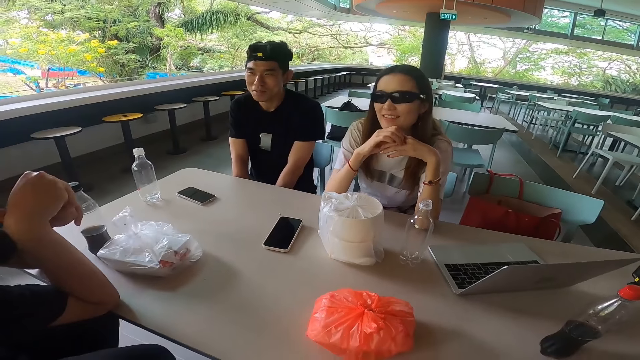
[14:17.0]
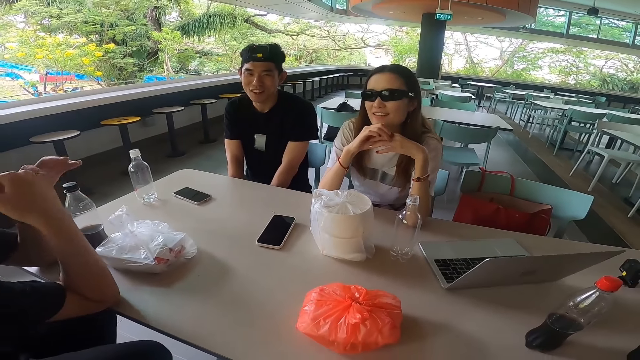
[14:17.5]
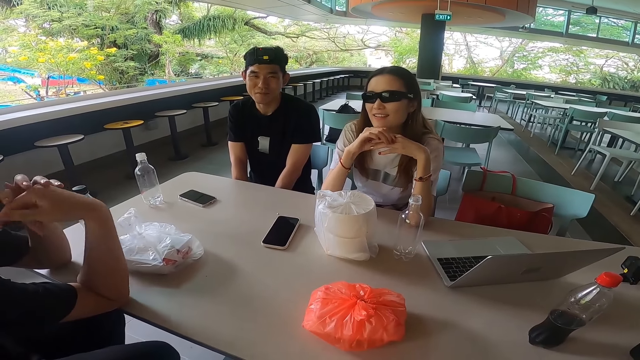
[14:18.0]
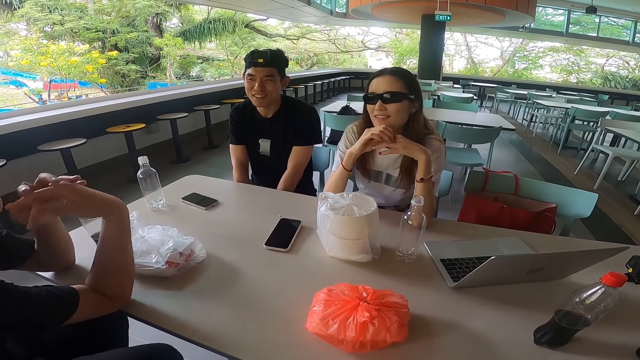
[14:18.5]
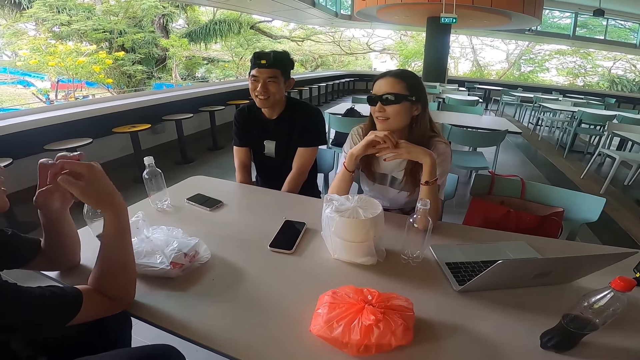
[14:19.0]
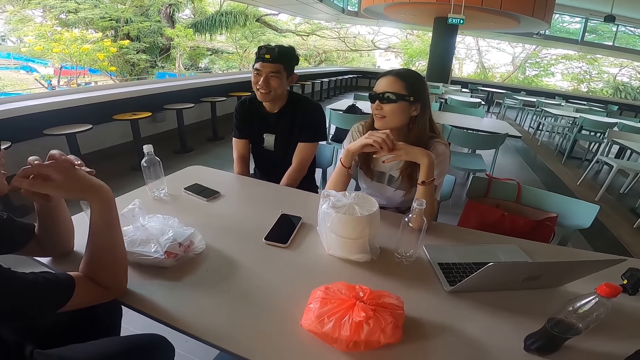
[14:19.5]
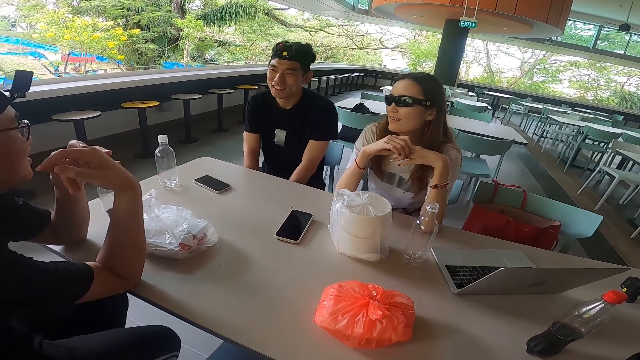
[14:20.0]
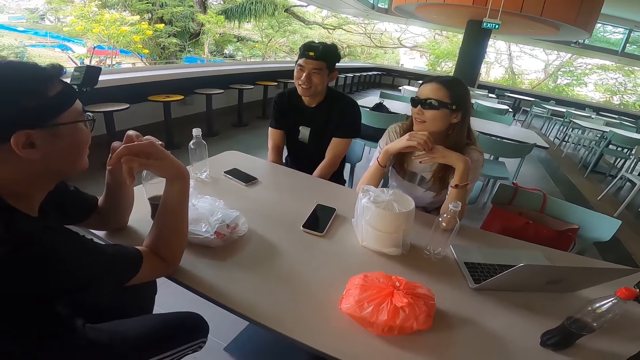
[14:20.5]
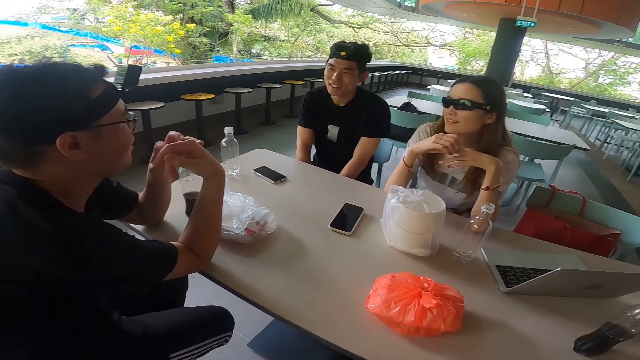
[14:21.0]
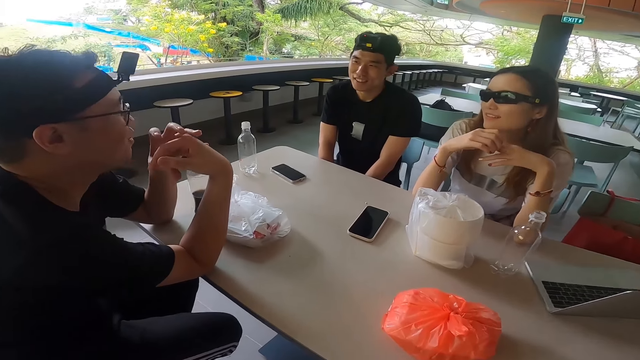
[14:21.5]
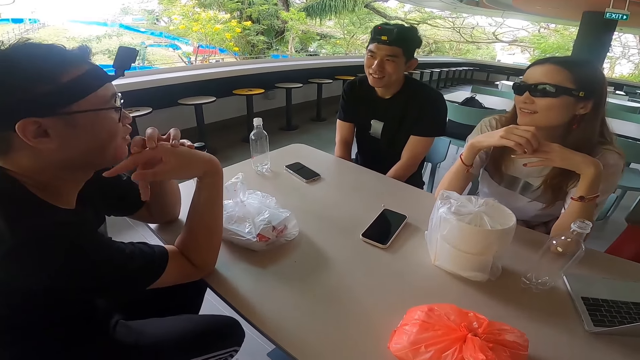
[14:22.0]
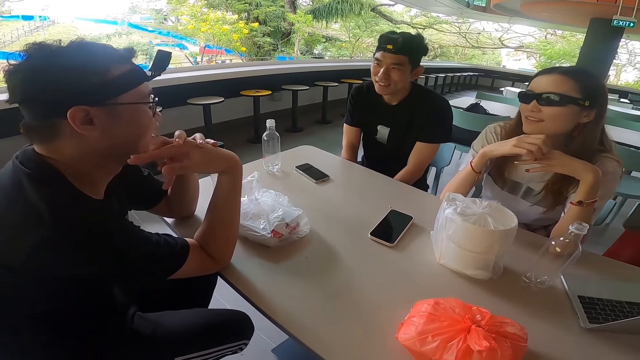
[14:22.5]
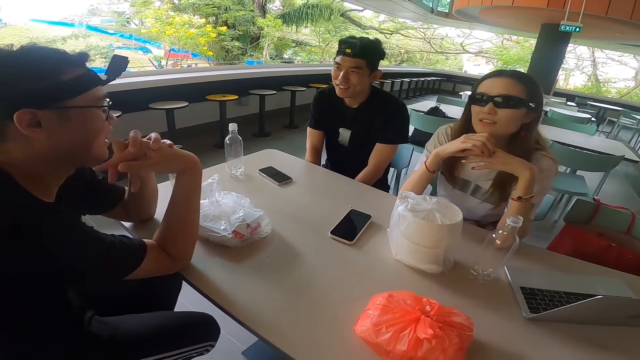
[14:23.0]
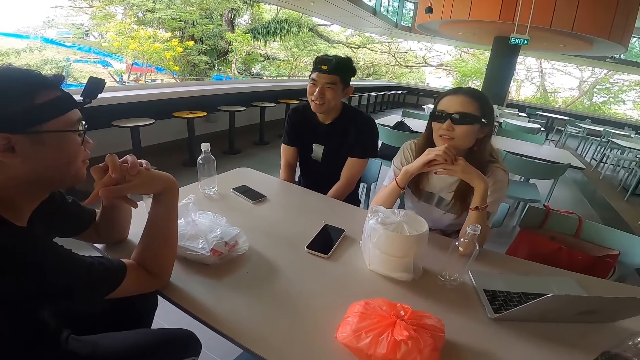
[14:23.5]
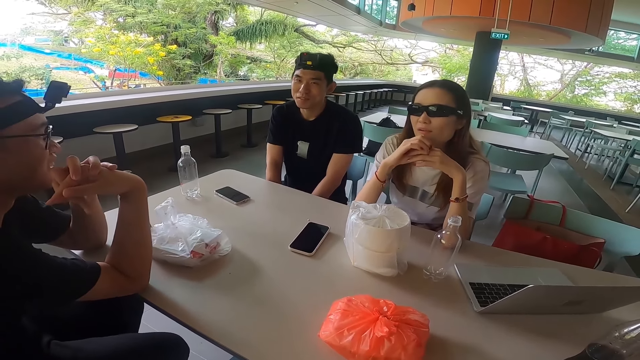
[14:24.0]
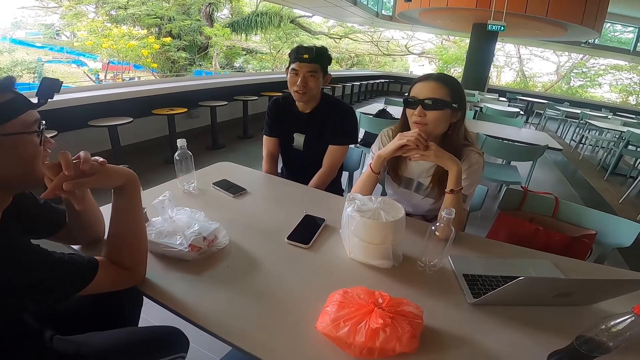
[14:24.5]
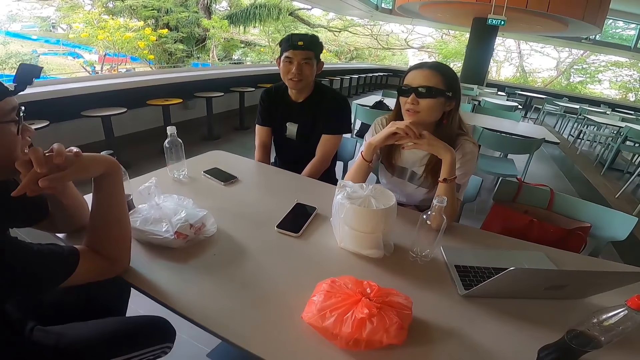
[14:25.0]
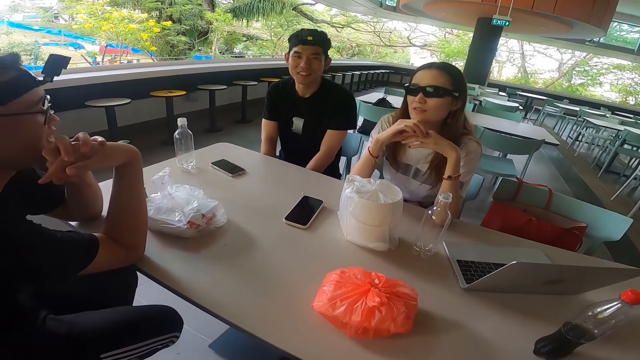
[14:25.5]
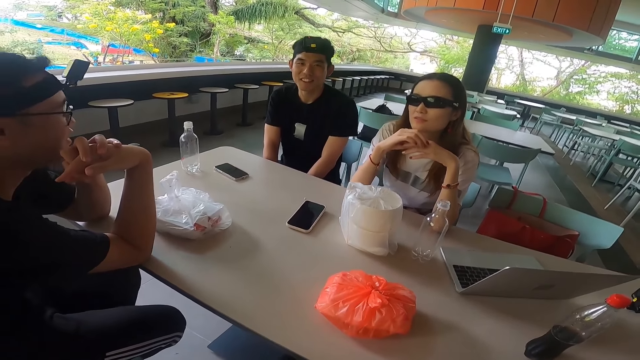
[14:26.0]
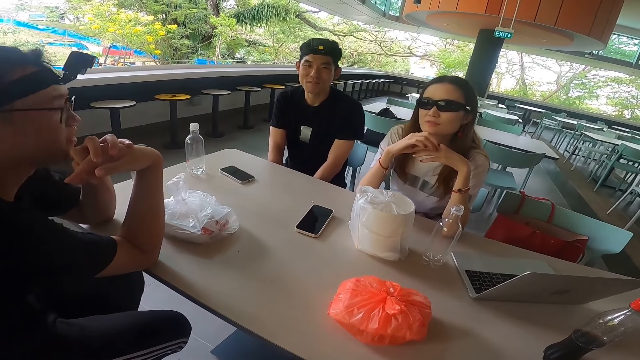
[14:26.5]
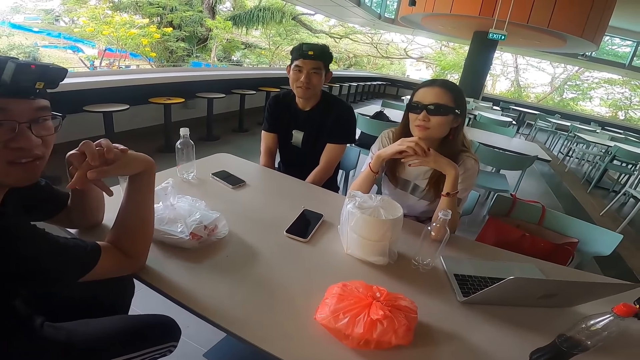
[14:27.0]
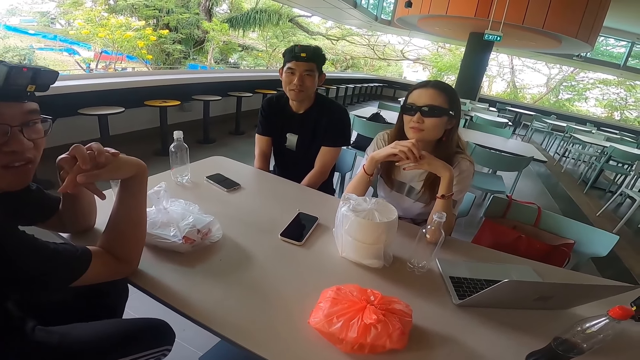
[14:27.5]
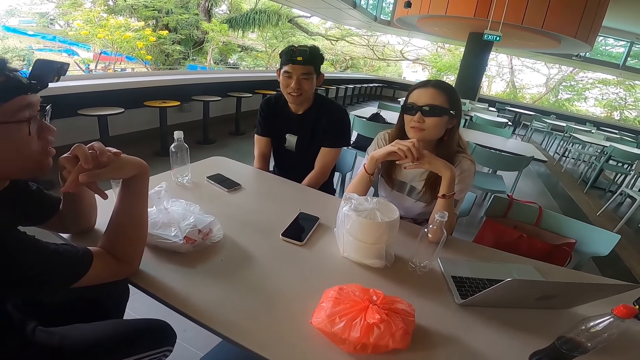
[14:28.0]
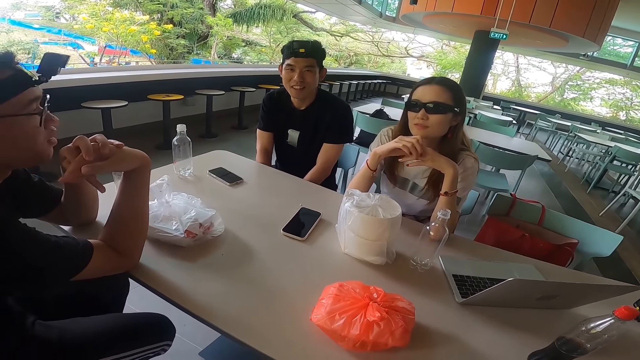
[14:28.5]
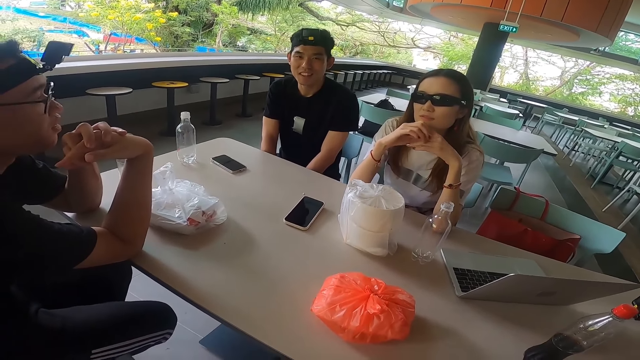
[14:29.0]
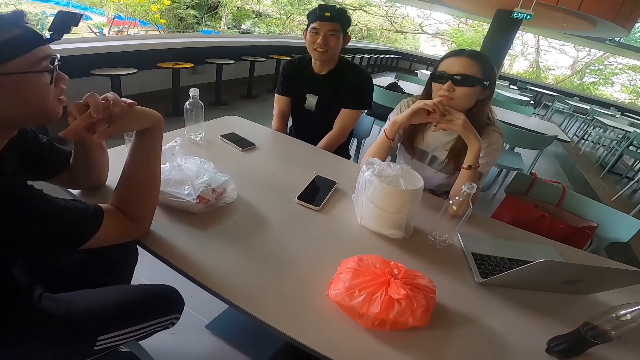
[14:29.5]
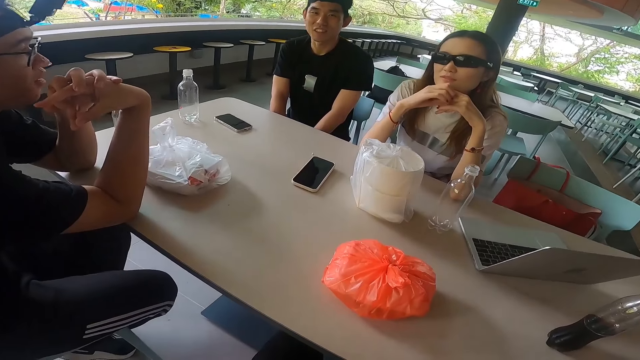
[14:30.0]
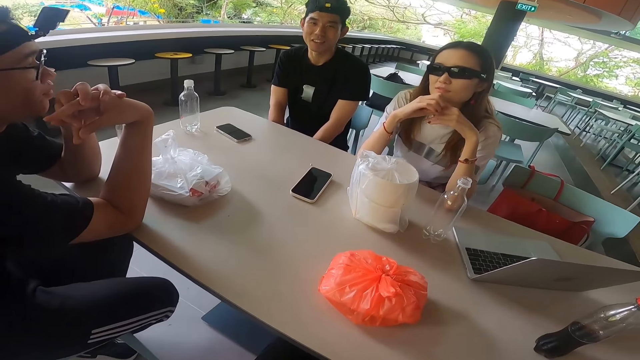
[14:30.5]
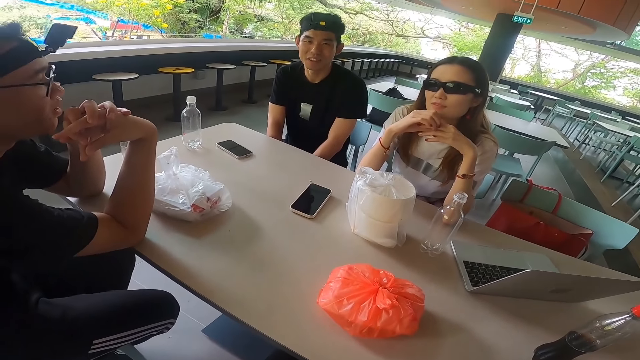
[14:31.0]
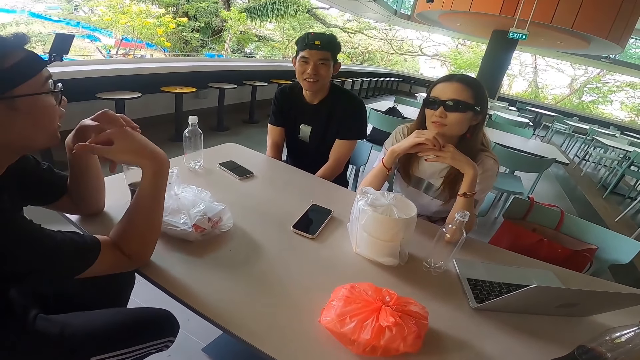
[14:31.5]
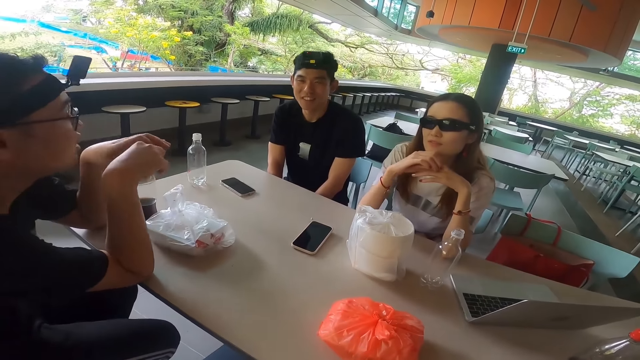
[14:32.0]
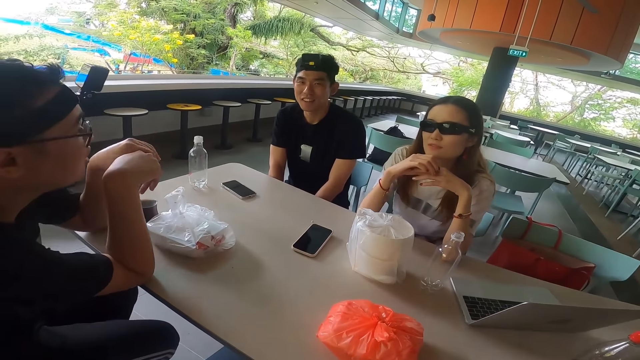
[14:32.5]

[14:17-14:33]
A man answers a woman. The camera wearer answers the man.

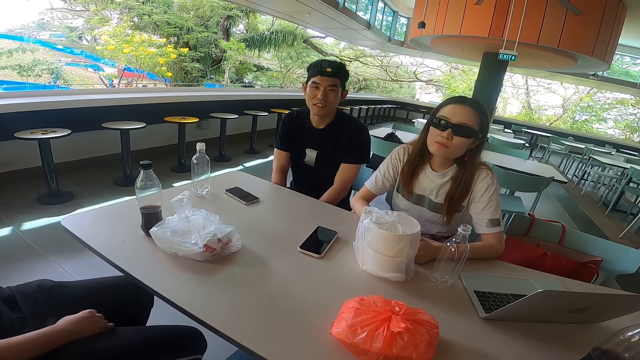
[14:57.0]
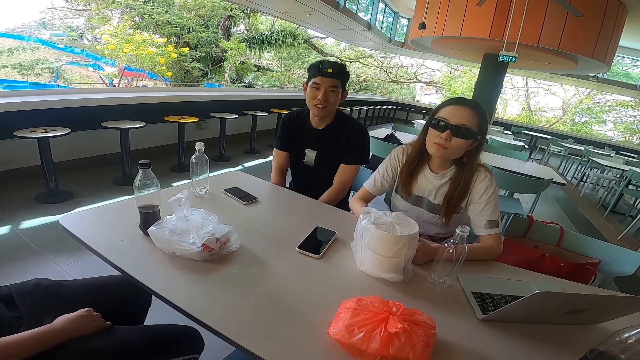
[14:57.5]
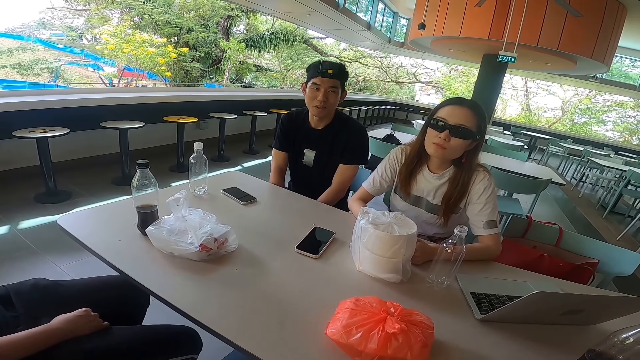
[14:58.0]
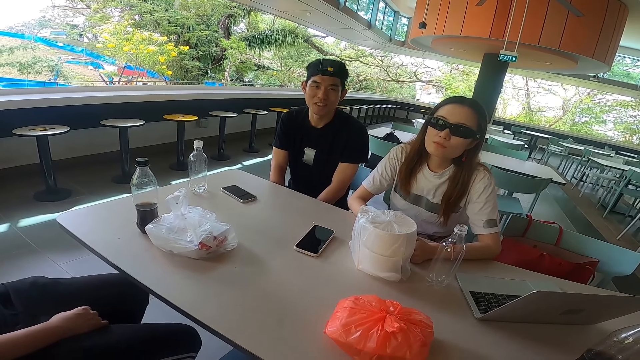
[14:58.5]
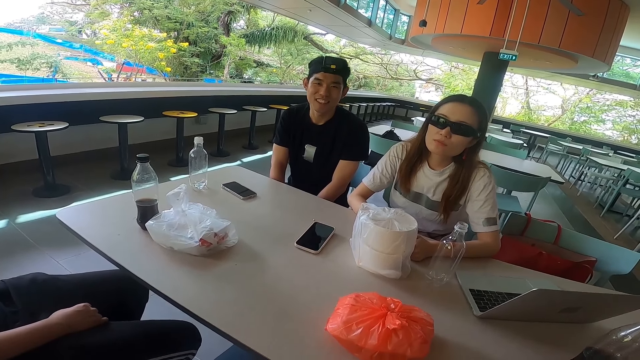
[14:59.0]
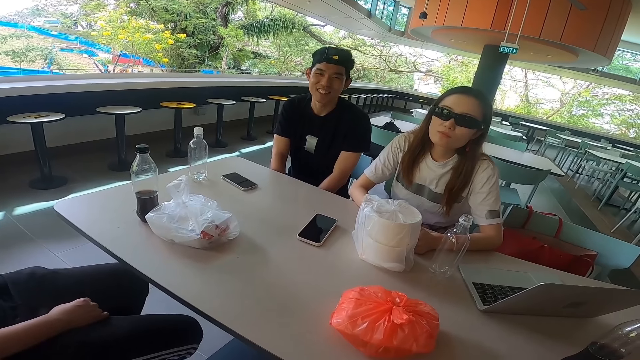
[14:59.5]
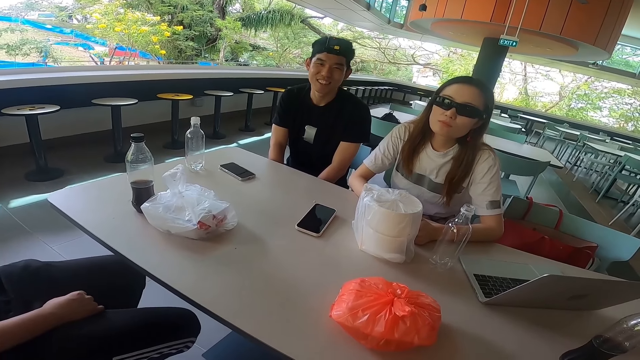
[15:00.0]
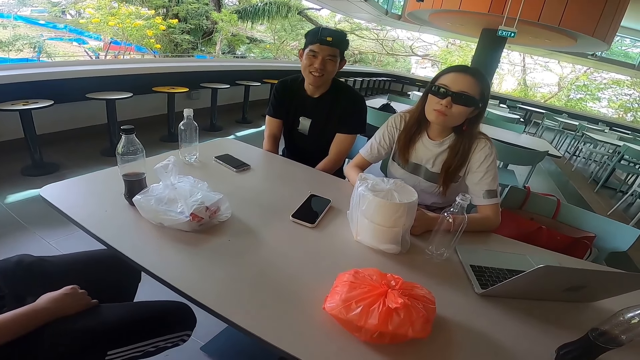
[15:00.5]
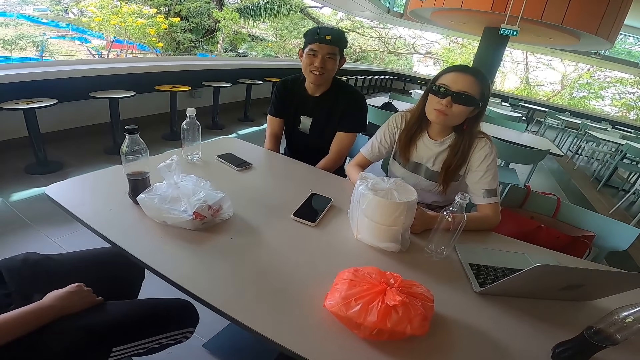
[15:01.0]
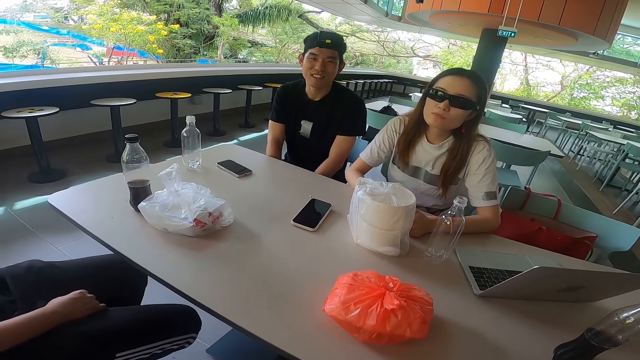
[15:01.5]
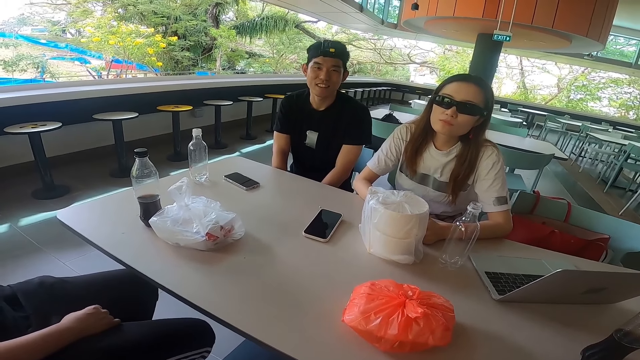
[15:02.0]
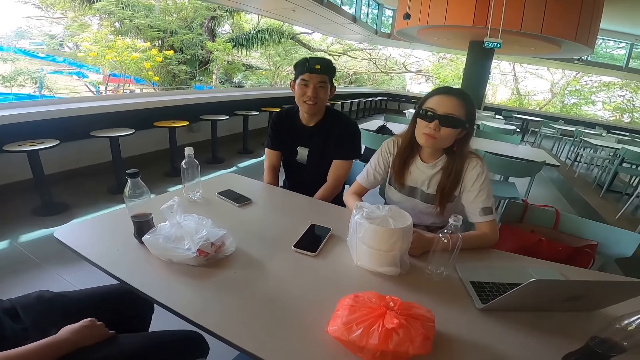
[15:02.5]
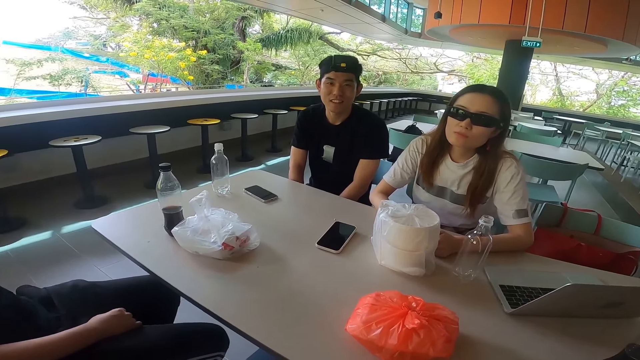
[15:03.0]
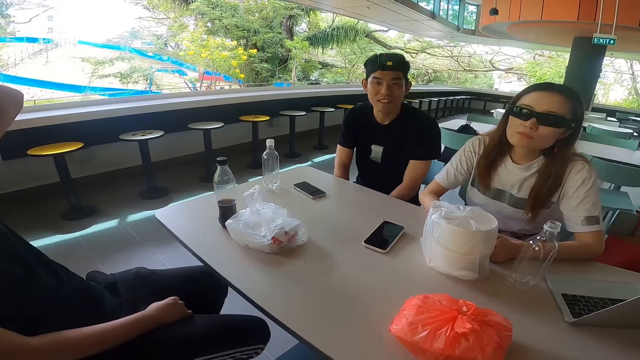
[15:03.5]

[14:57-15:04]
A man answers another man.
